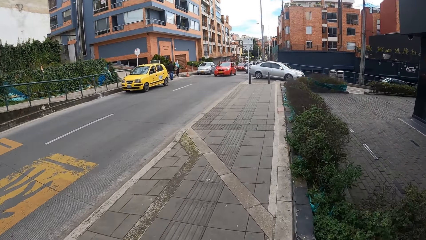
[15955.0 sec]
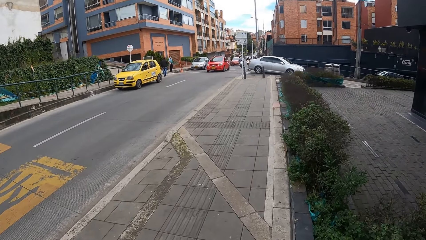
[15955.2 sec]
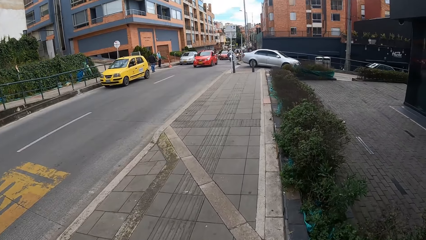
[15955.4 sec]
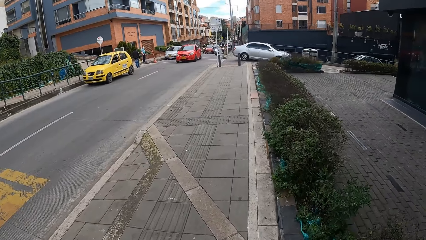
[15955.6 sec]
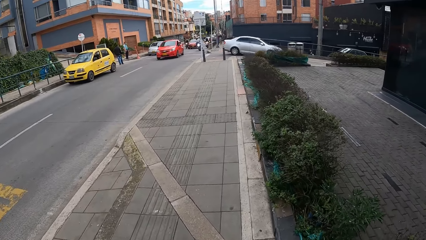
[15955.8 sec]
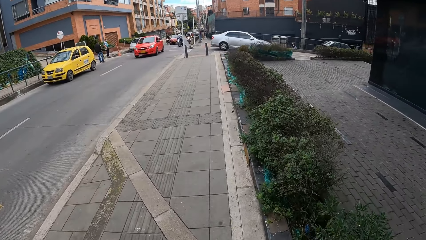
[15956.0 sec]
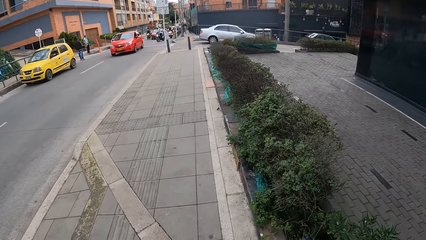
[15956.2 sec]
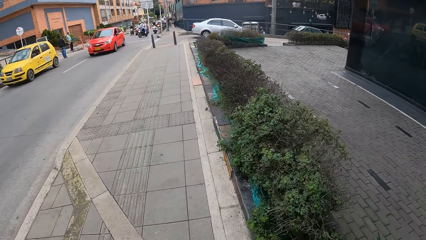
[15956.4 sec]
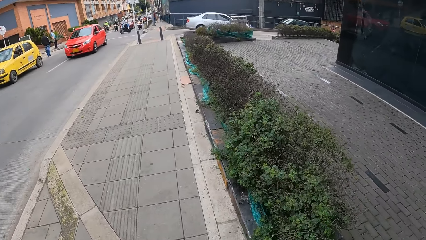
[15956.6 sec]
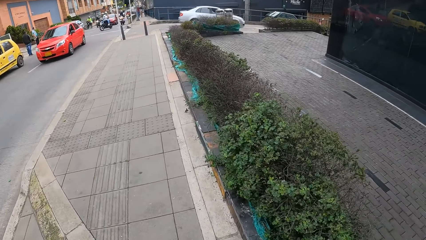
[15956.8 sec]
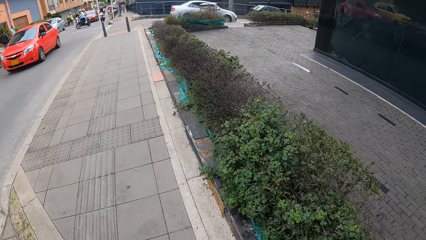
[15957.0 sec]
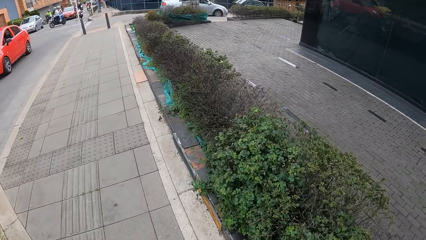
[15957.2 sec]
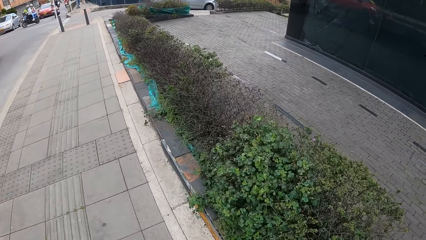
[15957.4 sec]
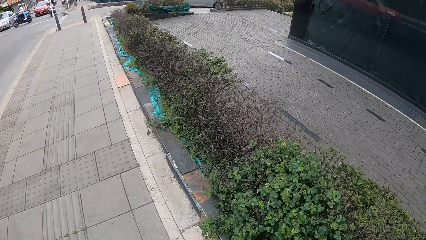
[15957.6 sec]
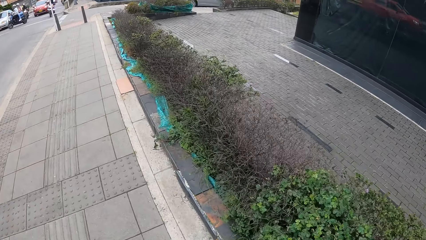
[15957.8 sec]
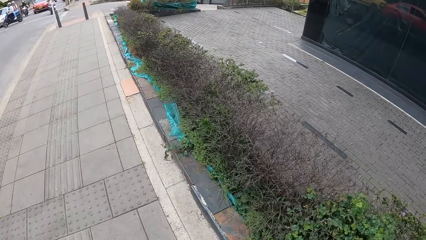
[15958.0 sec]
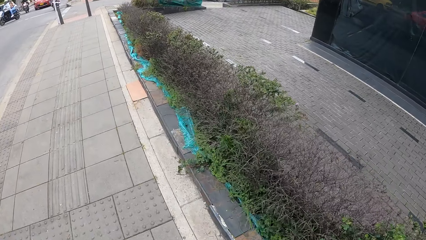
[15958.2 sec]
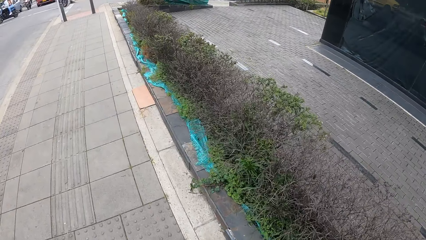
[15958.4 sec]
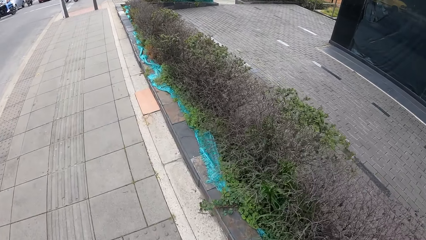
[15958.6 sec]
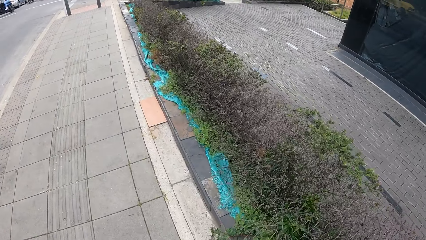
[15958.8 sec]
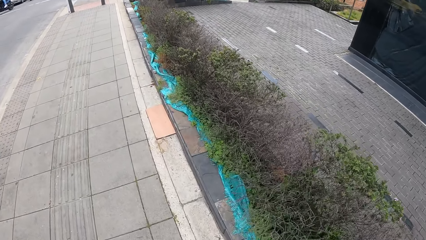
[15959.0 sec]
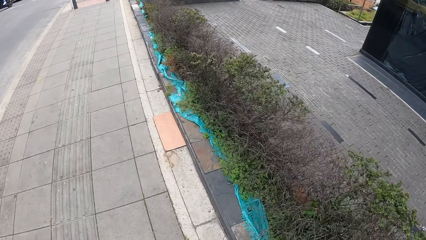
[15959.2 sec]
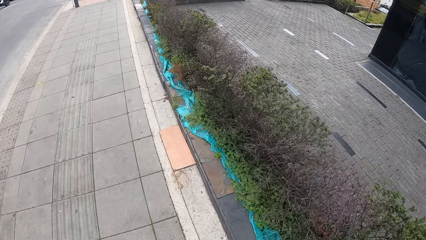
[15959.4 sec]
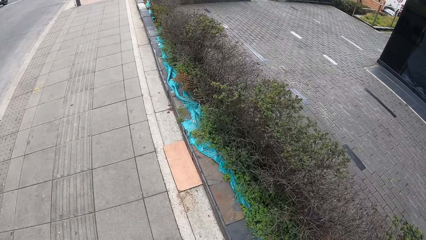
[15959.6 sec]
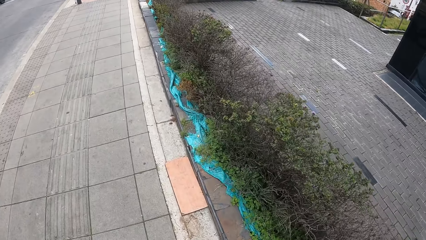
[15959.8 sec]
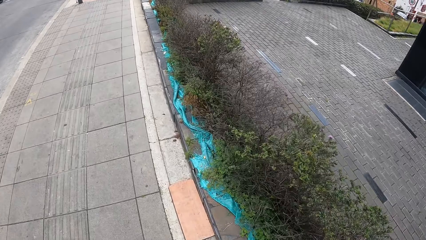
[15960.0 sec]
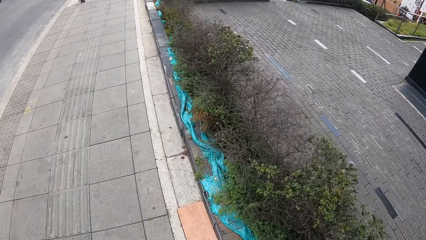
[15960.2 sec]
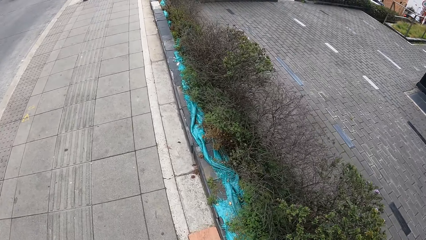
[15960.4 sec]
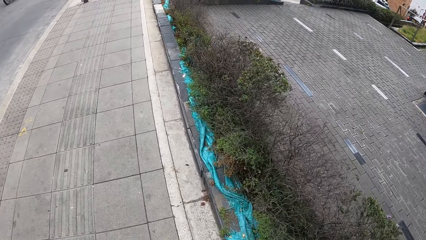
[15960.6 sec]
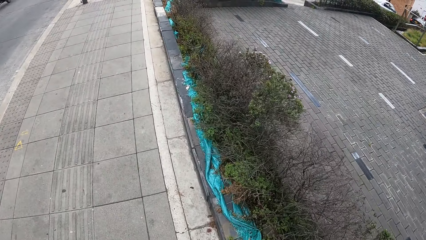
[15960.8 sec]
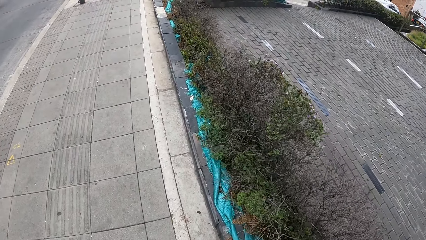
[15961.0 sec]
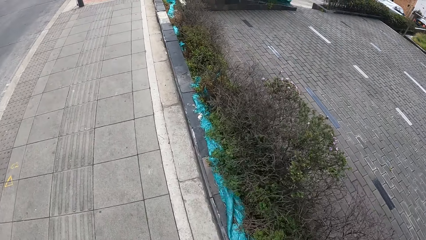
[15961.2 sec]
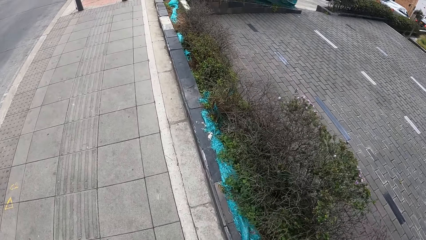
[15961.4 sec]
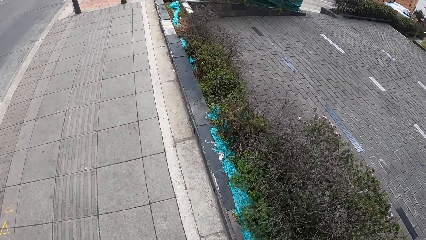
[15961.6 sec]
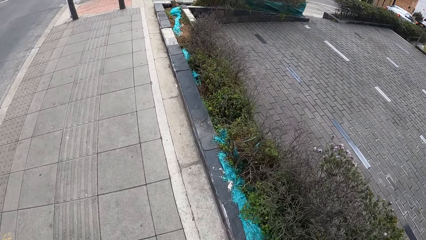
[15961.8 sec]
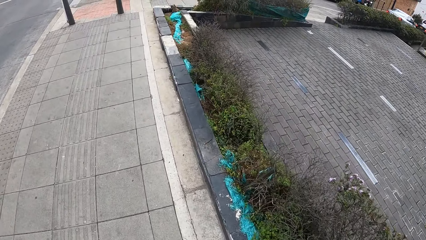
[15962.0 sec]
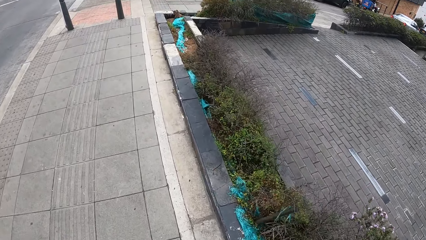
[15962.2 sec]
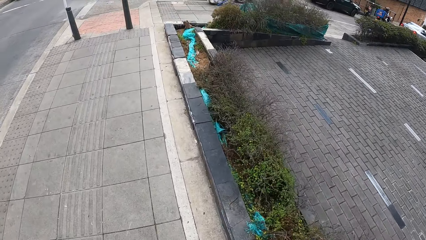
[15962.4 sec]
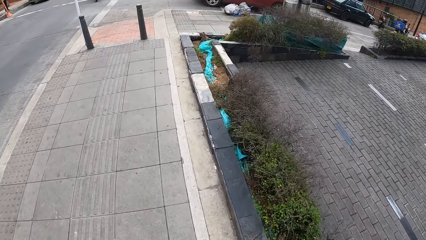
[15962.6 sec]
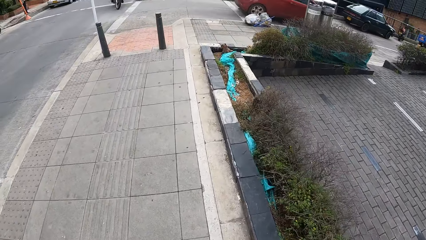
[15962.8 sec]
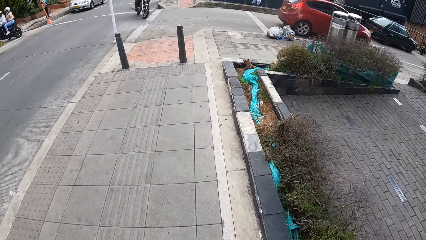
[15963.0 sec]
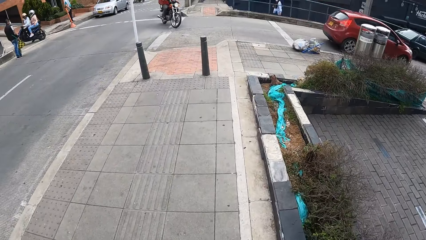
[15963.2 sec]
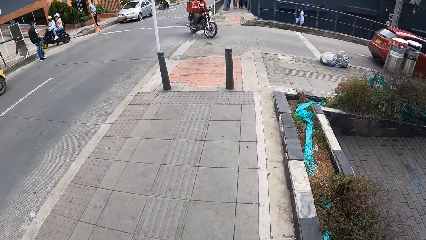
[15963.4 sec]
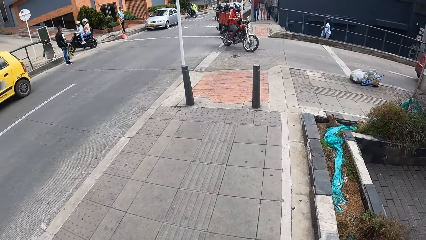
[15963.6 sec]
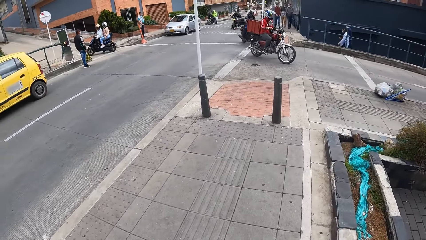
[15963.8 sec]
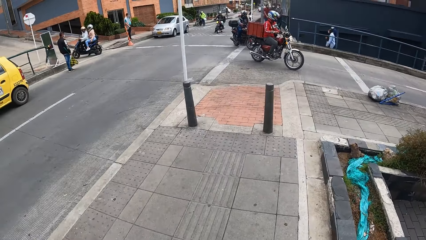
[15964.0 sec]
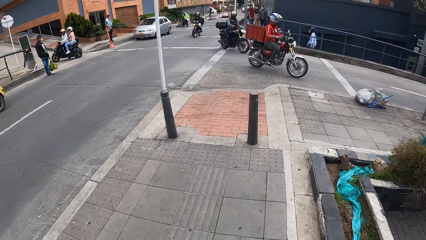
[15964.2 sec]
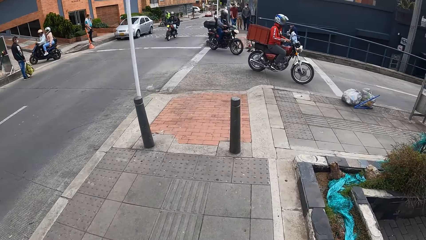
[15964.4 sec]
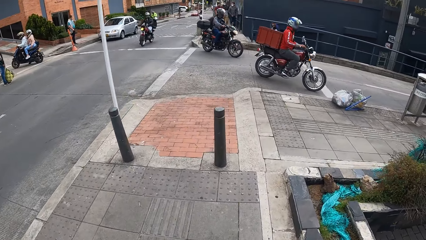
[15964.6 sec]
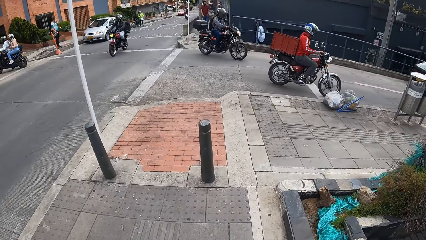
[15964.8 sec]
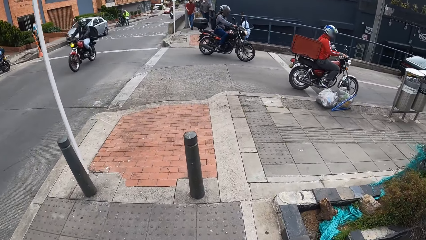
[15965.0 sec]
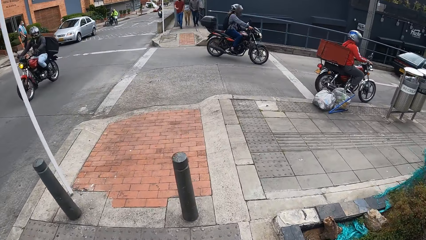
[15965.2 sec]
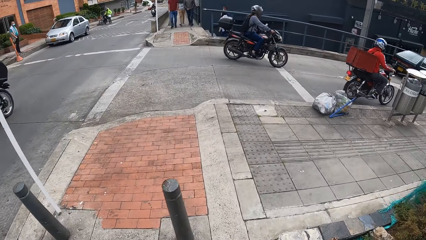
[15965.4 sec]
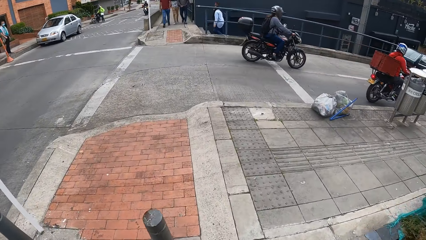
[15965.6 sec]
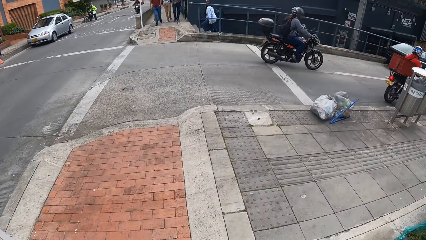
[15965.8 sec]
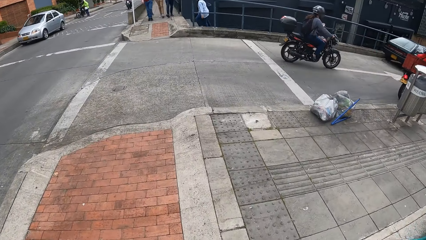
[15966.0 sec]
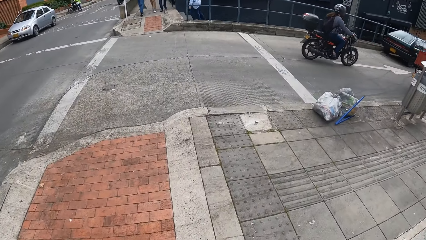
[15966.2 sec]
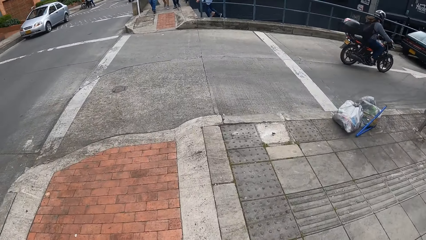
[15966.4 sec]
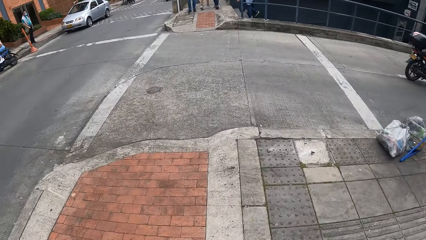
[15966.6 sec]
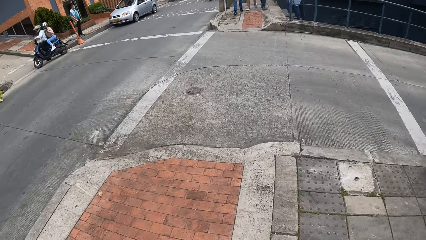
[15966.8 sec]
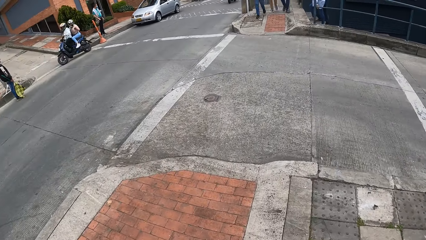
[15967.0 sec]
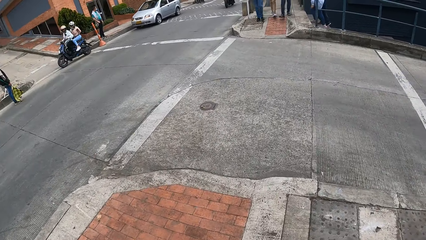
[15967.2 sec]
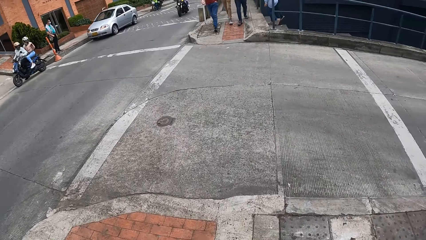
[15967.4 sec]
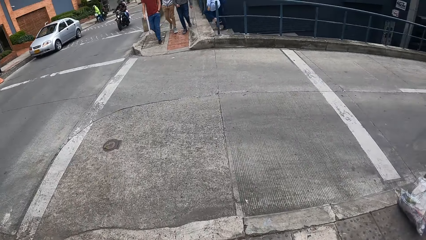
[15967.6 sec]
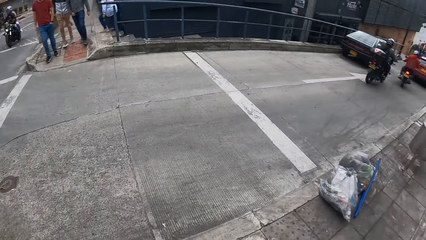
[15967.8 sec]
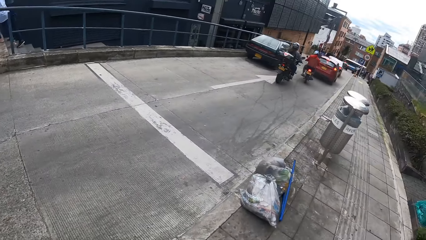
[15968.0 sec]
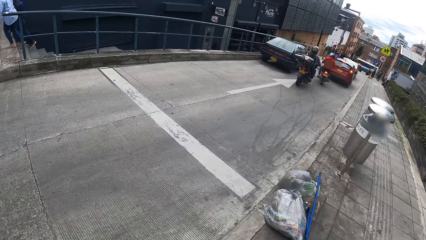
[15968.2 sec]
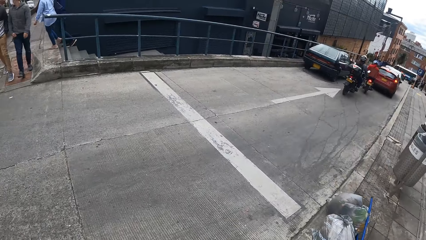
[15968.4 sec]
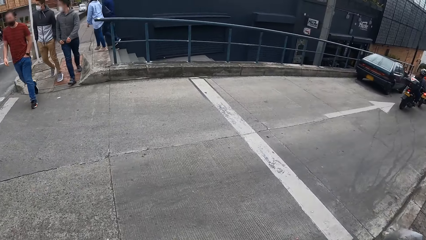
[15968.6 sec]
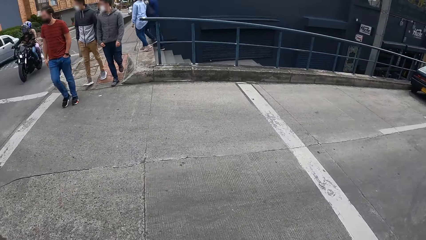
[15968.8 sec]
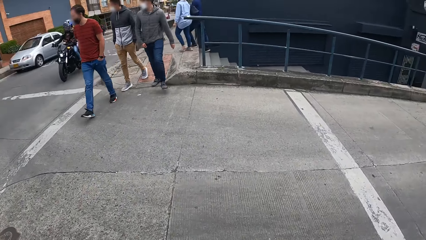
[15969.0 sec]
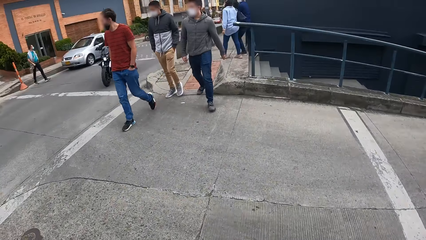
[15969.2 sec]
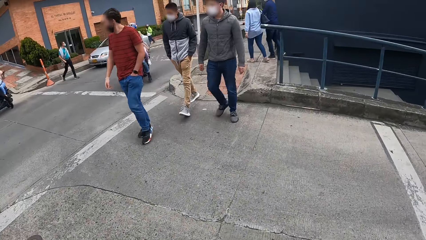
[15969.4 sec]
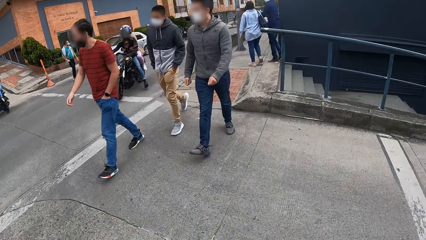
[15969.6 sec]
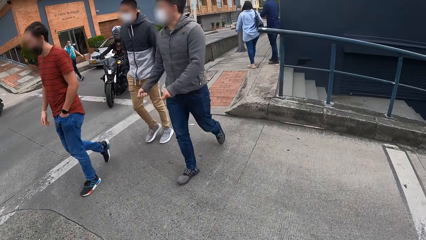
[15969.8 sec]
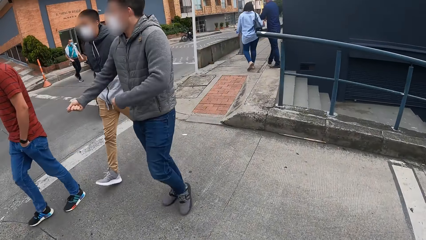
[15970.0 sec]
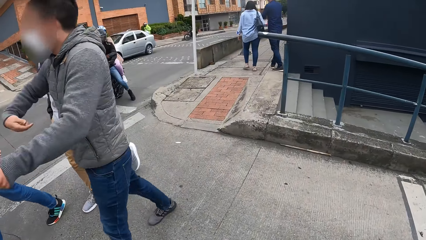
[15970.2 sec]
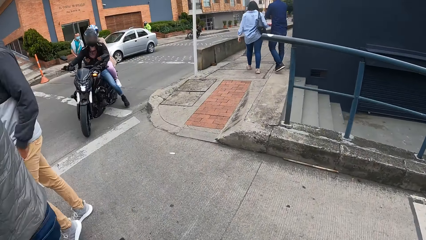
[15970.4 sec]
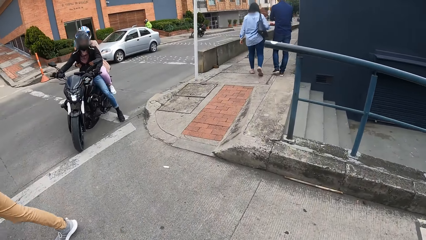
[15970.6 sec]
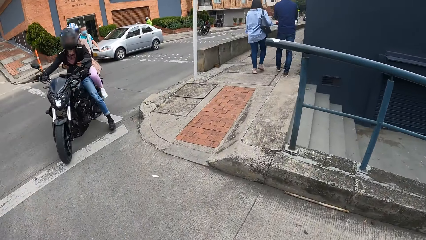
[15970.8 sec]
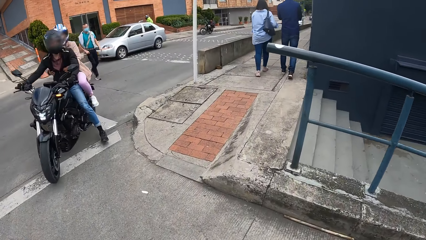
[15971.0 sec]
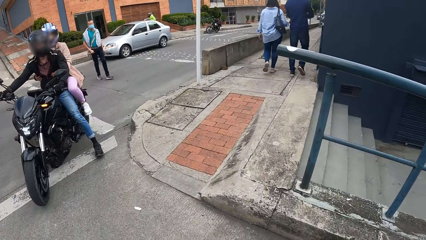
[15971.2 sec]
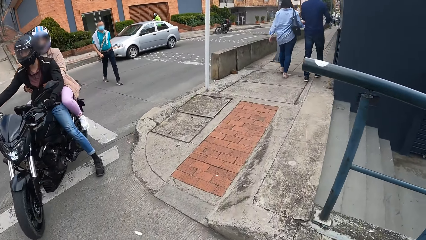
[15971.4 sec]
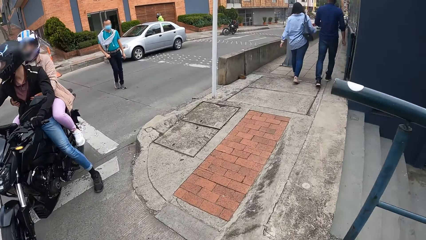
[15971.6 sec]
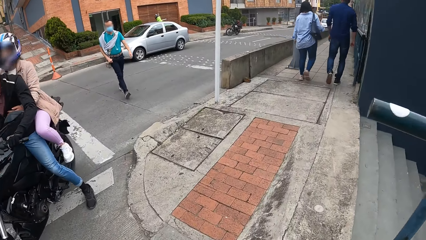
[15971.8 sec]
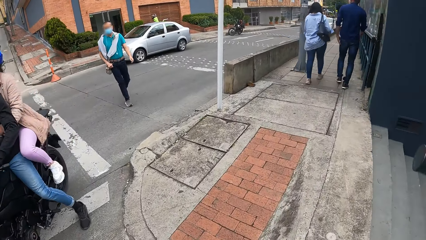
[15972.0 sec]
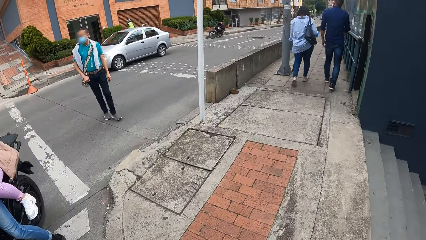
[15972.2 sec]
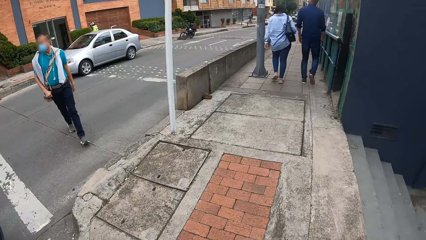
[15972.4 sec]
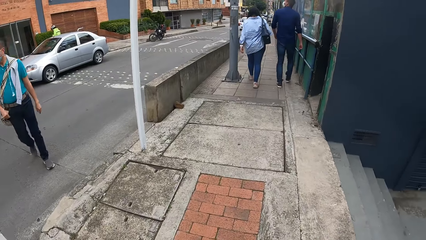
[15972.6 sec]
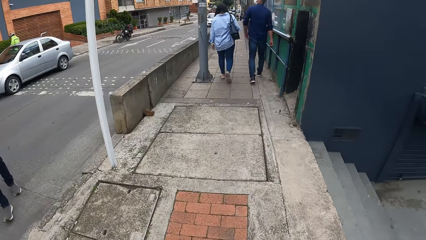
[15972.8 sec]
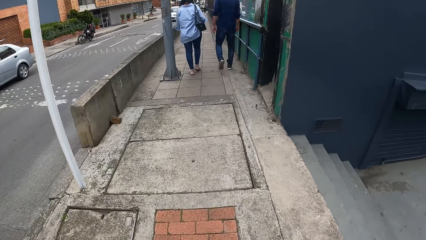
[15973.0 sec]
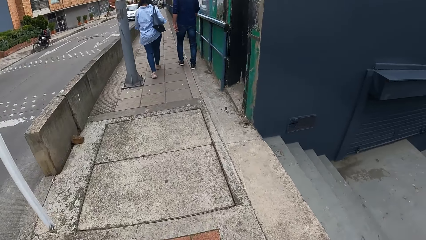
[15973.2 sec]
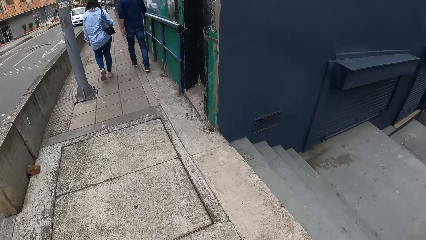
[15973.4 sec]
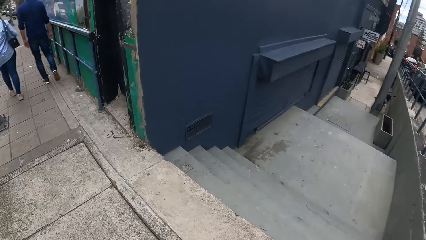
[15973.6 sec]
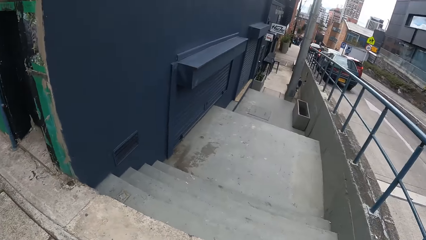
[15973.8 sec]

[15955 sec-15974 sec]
A red car drives past the camera wearer. A red car drives past them again. A red motorcycle drives past them. A black motorcycle drives past them. The camera wearer crosses a road to a pavement. A man walks past them. Another man walks past them. Another man walks past them.
